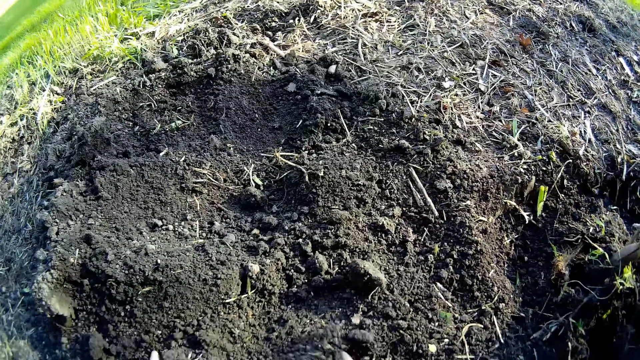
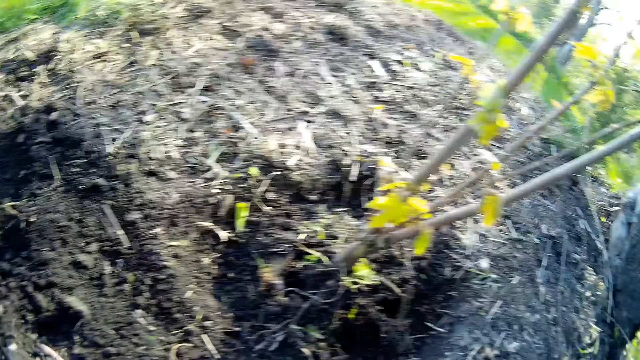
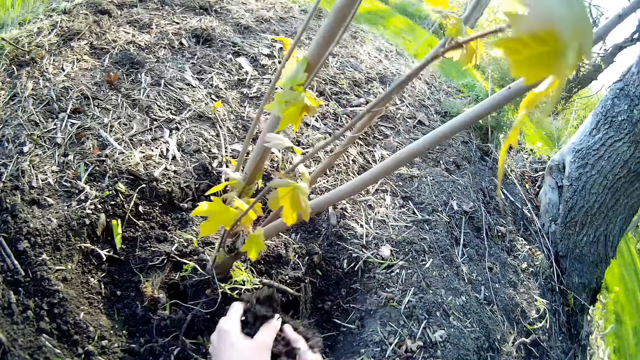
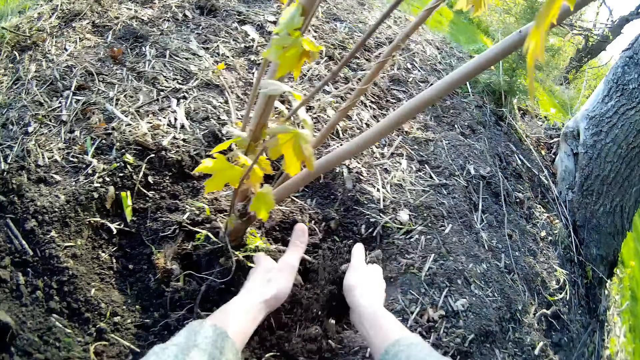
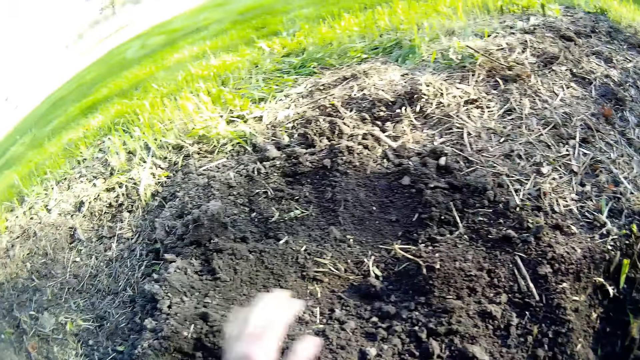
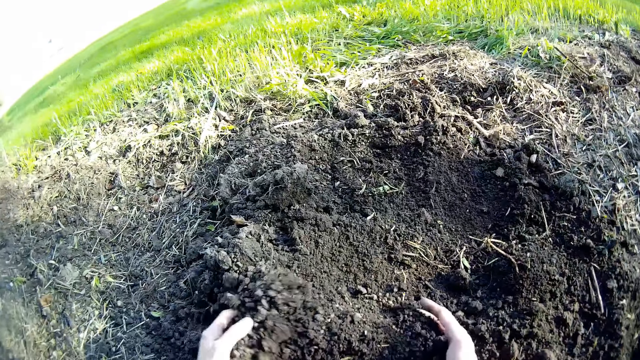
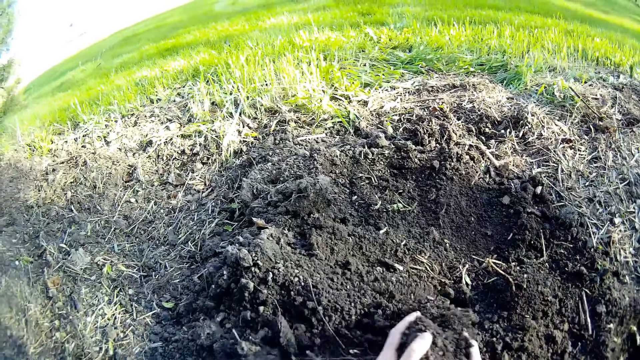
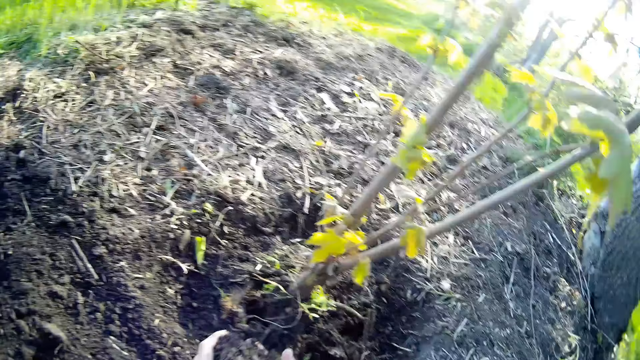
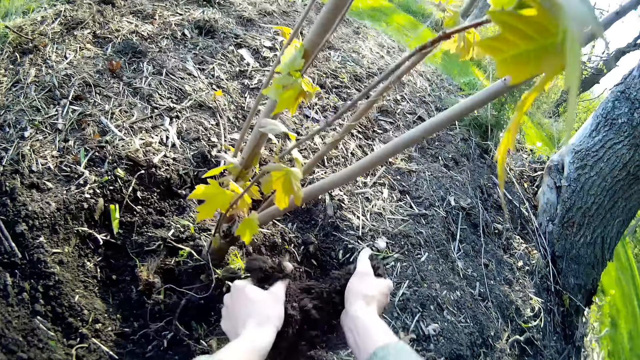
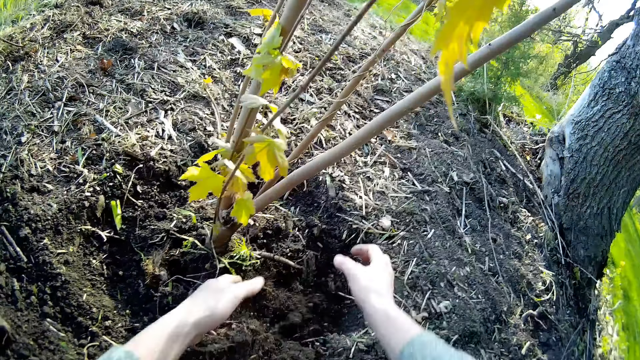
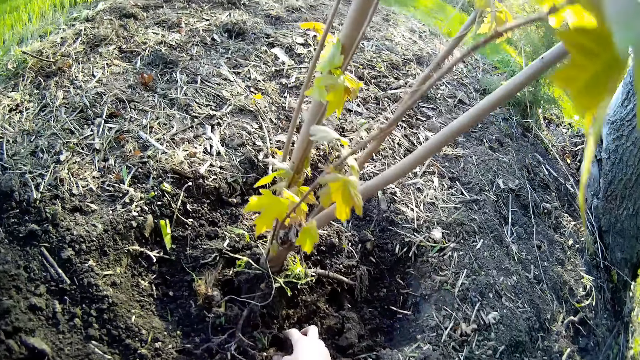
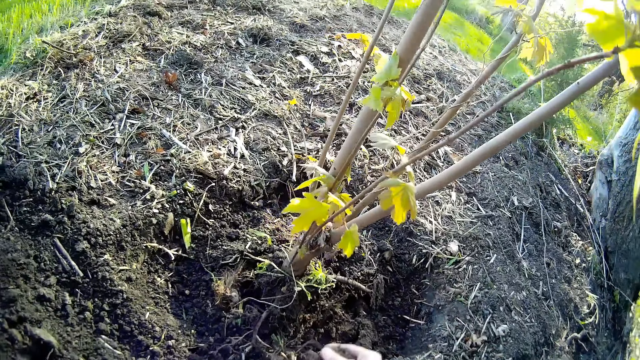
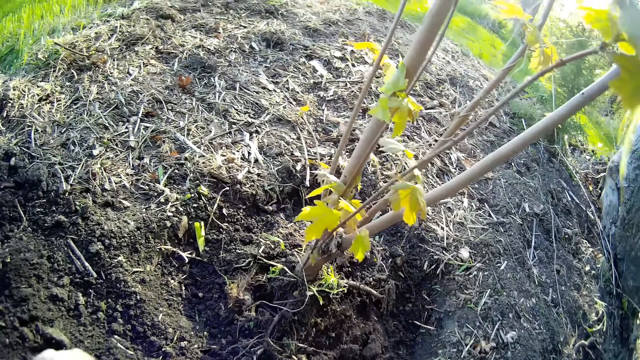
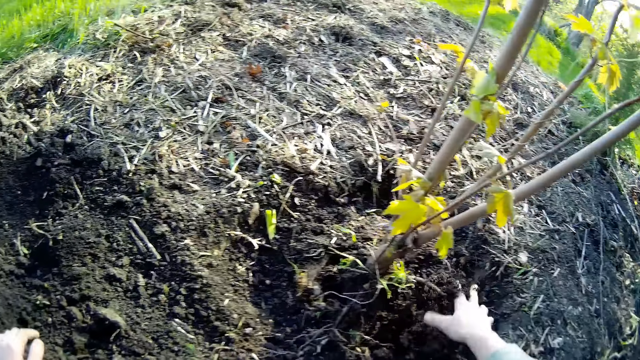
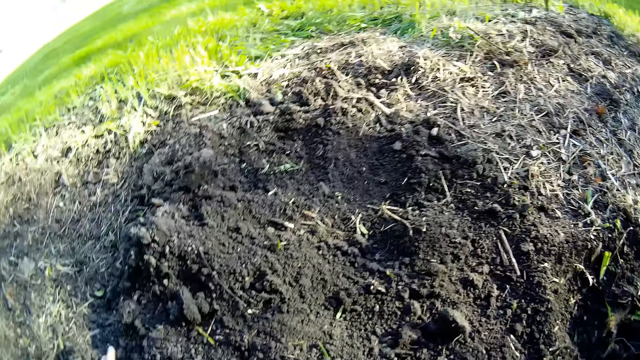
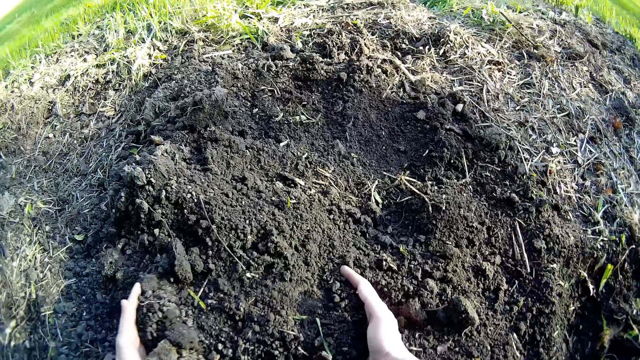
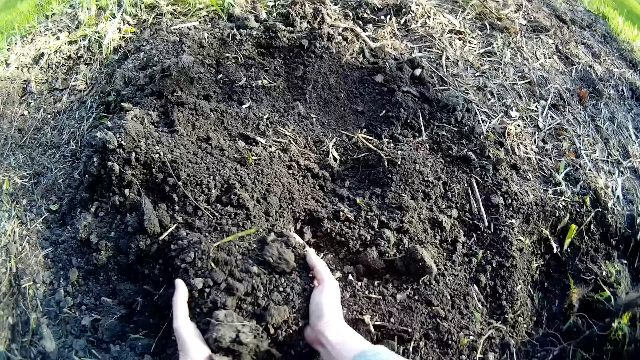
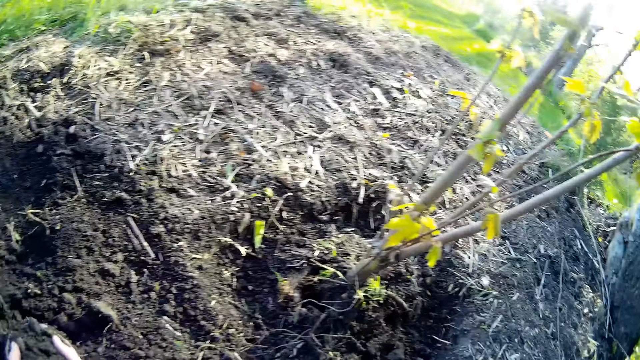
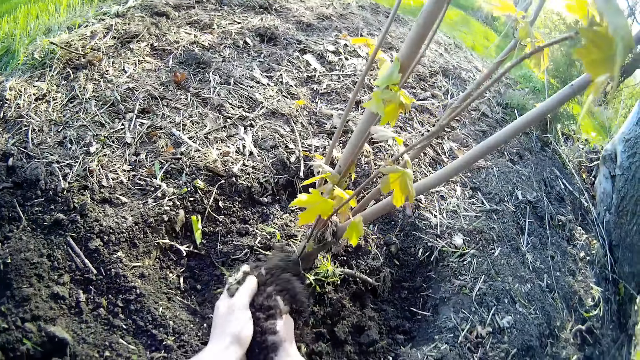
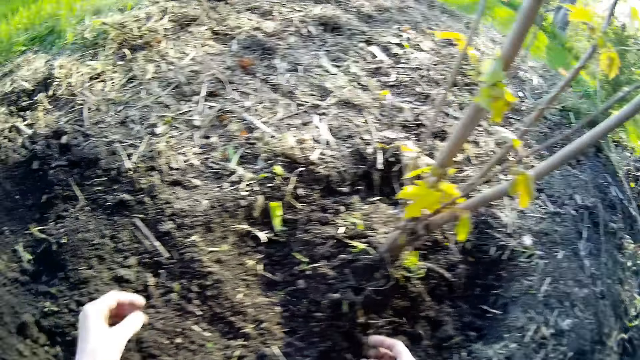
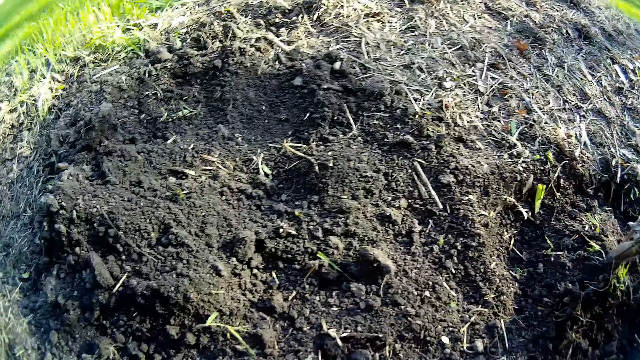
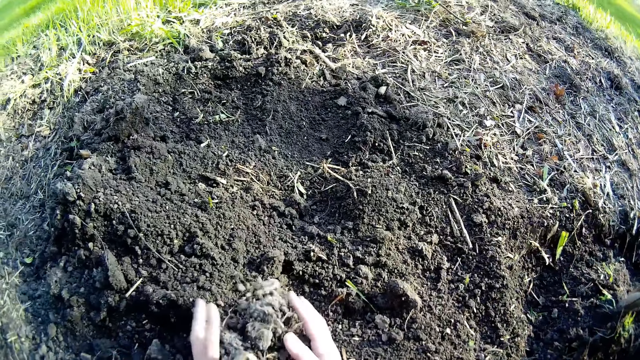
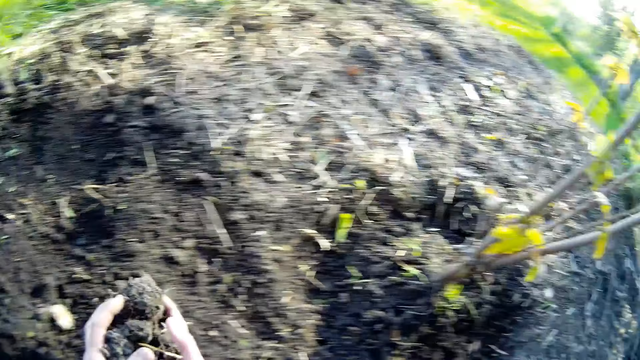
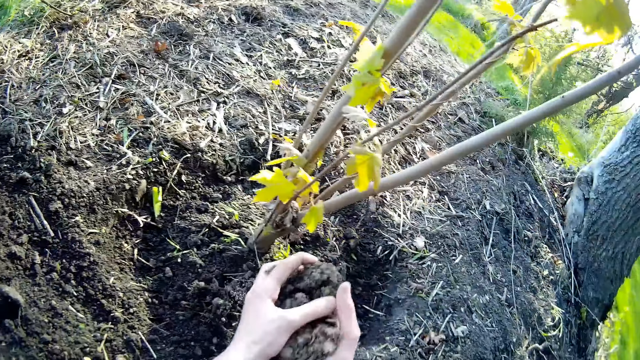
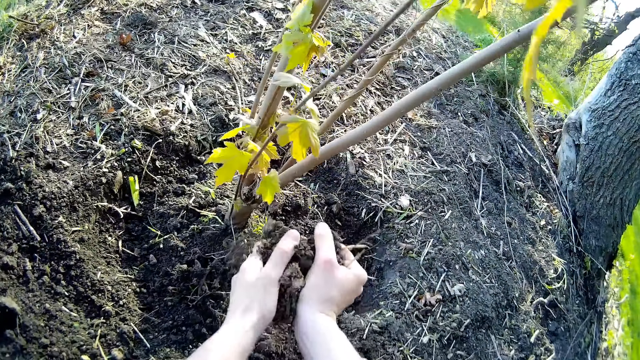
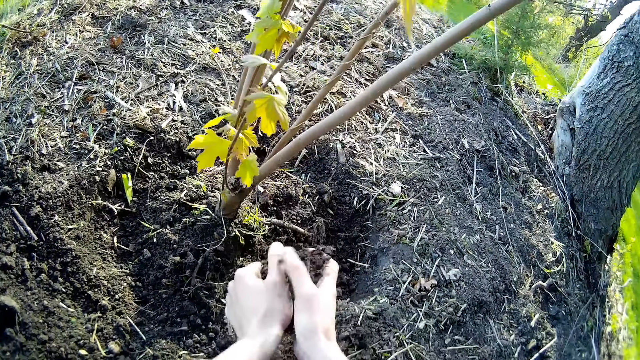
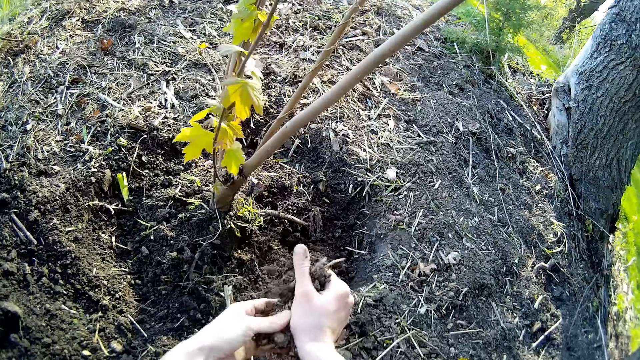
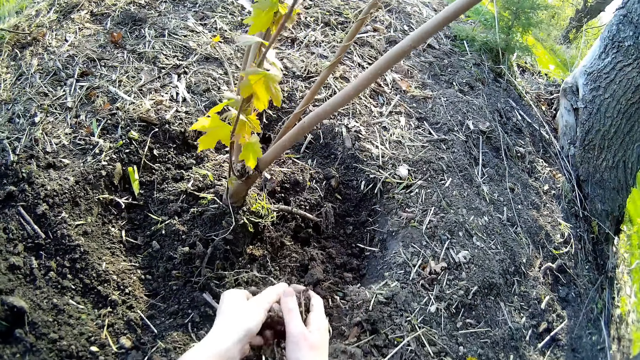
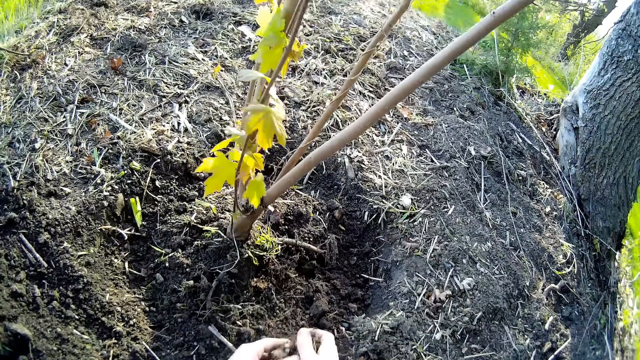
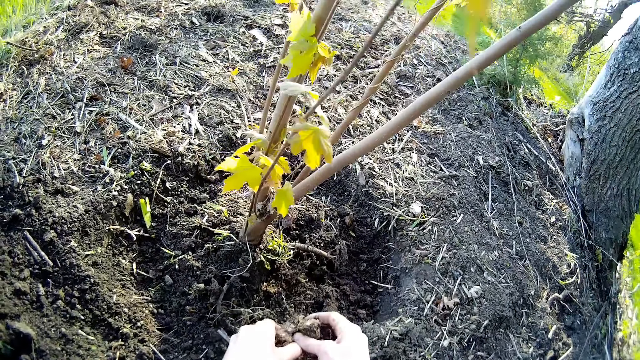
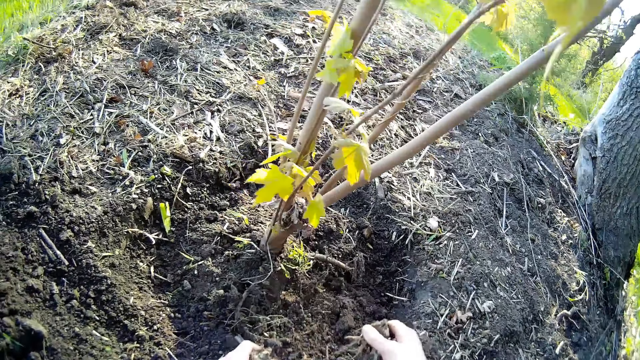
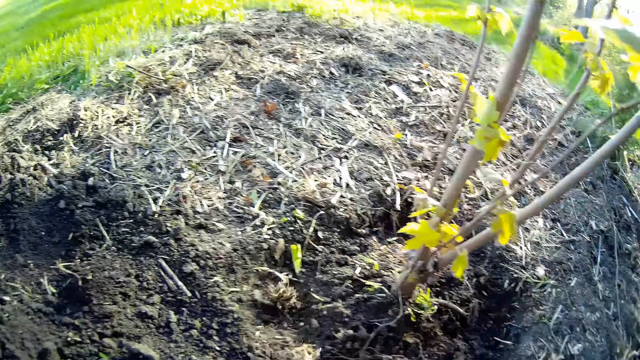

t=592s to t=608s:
The camera wearer gathers soil on the ground with both hands. He pours the soil on the ground around the plant with both hands. He gathers the soil on the ground with both hands. He pours the soil on the ground around the plant with both hands. He spreads the soil on the ground with his right hand. He gathers the soil on the ground with both hands. He pours the soil on the ground around the plant with both hands. He gathers the soil on the ground with both hands. He pours the soil on the ground around the plant with both hands.

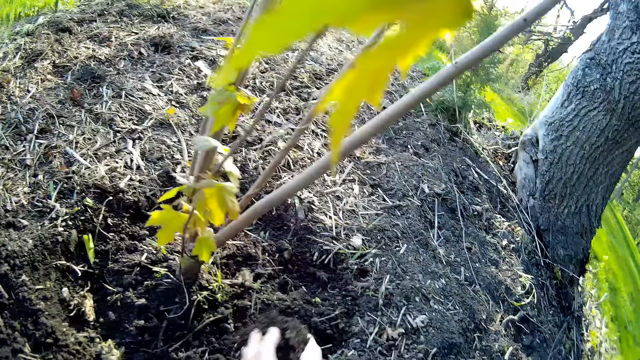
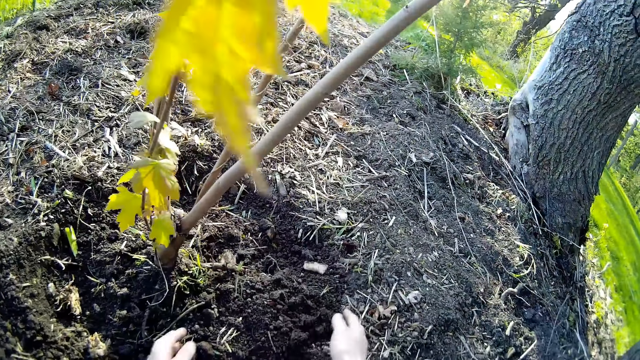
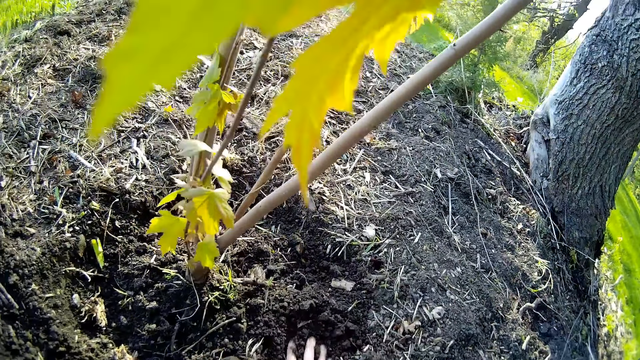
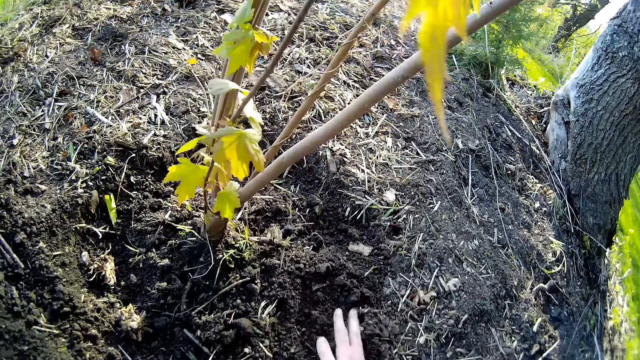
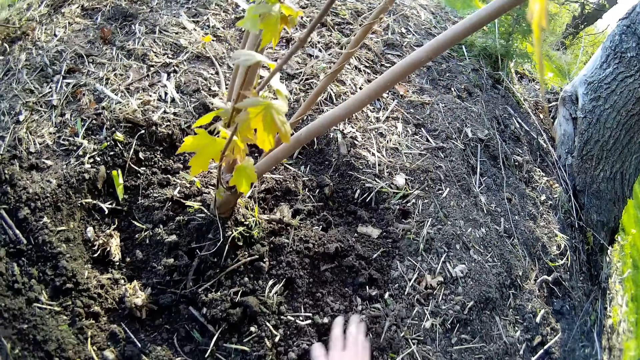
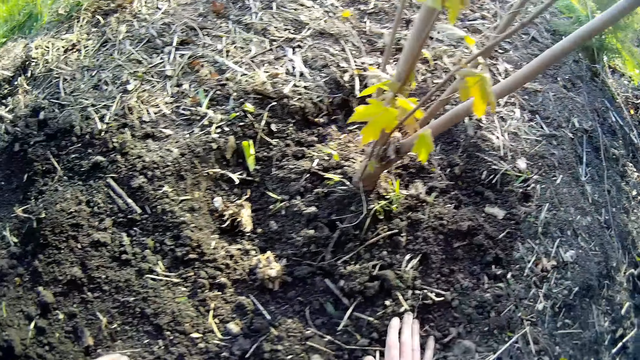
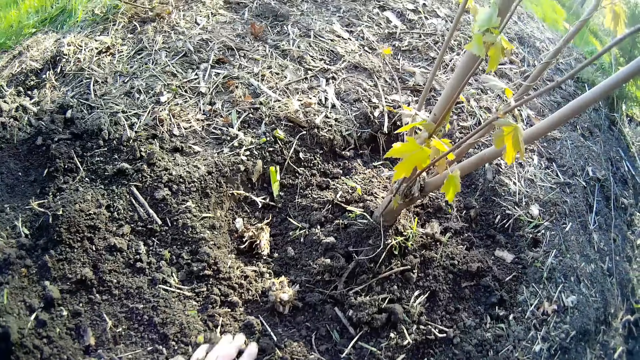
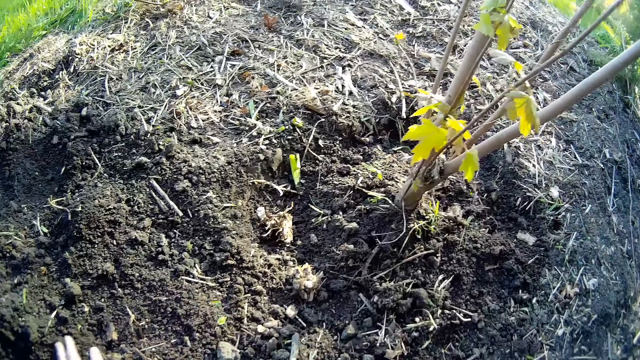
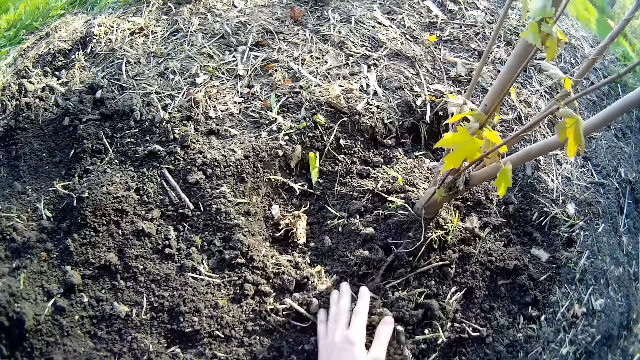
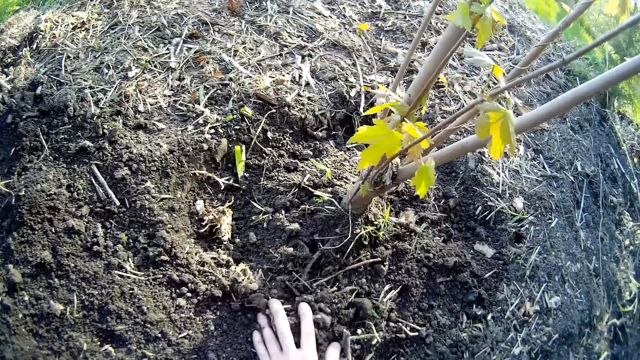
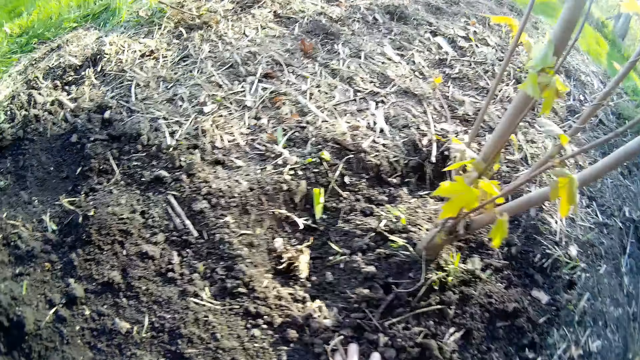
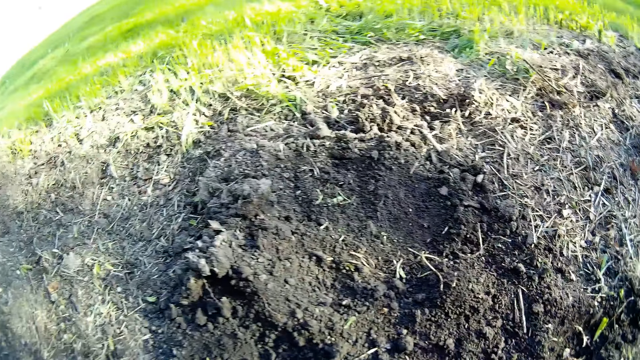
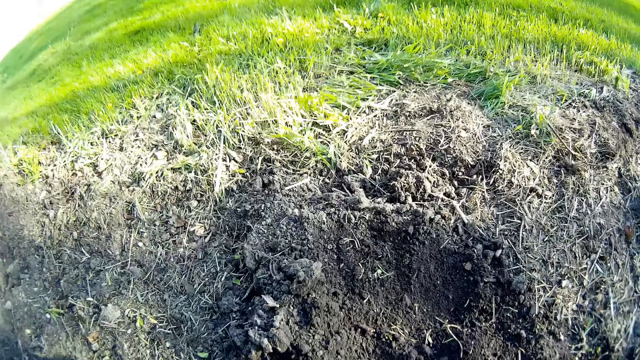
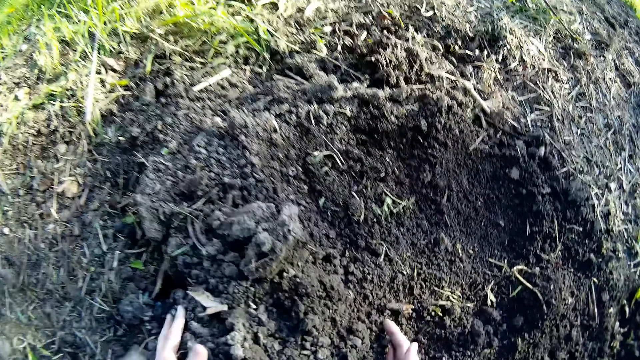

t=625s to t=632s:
The camera wearer pours soil on the ground around the plant with both hands. He spreads the soil on the ground with his right hand. He moves the soil with the hands. He spreads the soil on the ground with his left hand. He picks the soil with the hands.
